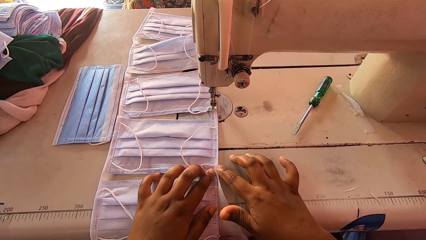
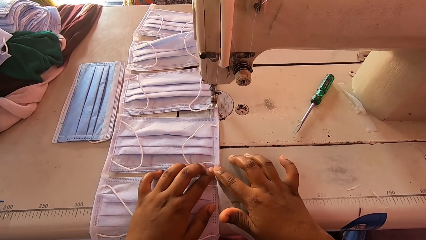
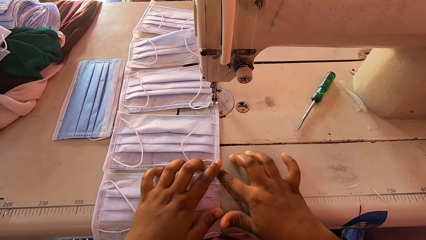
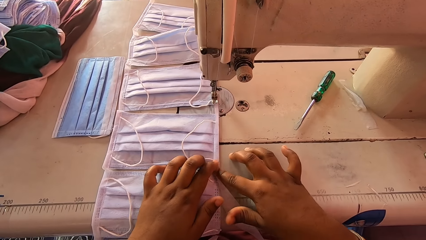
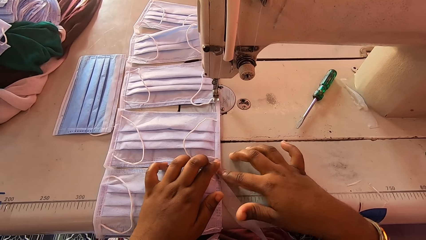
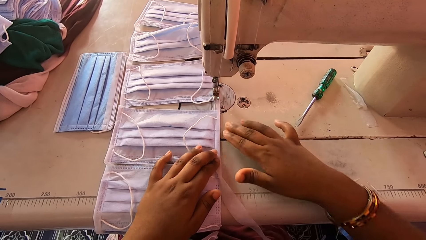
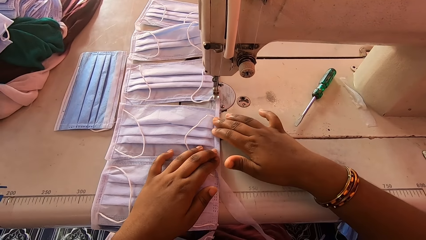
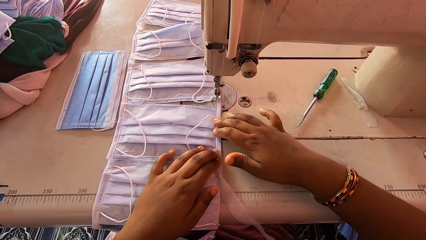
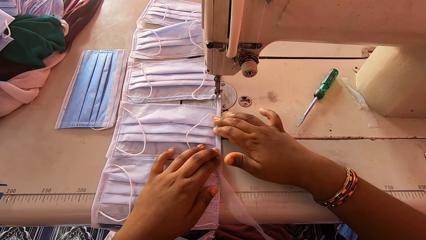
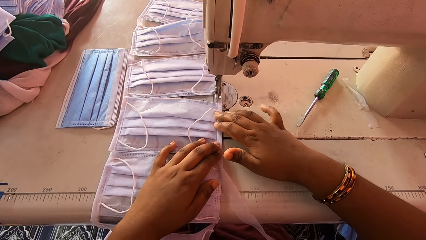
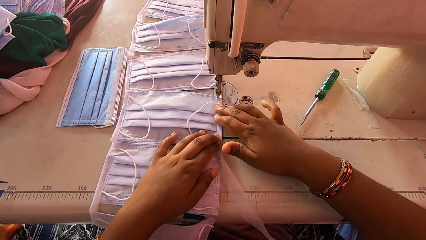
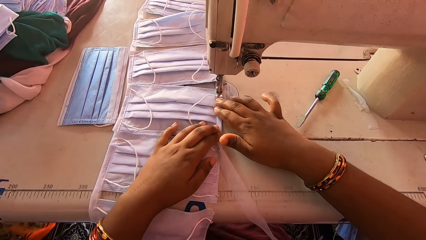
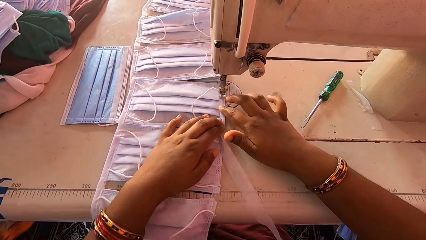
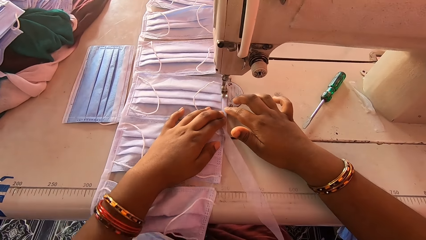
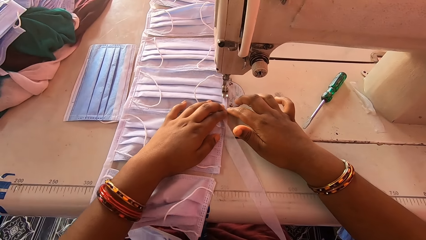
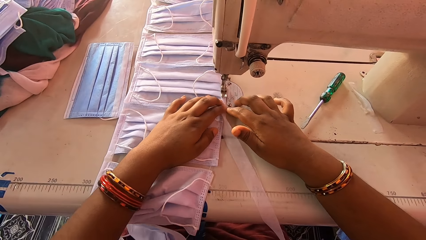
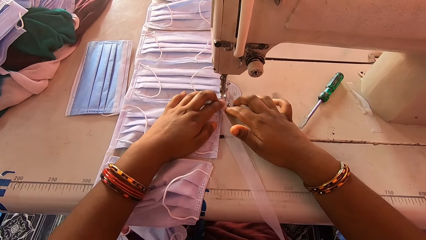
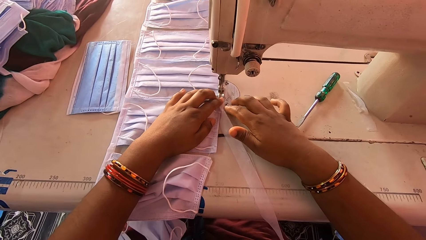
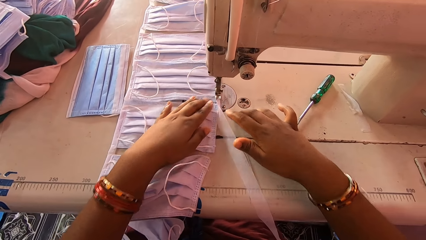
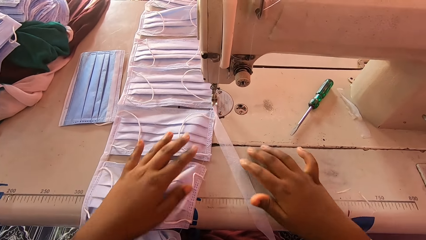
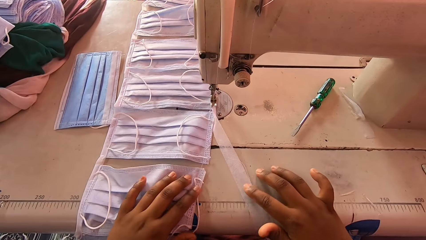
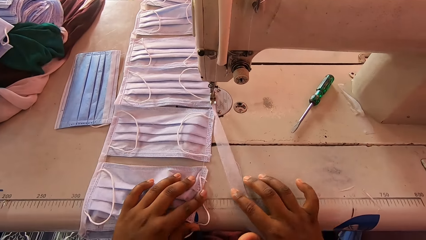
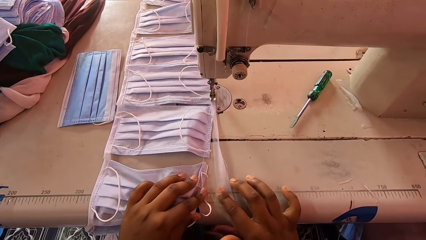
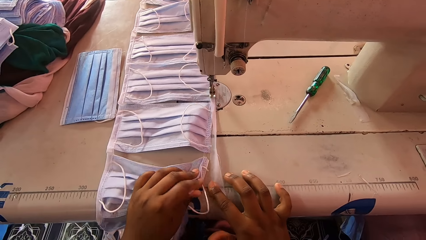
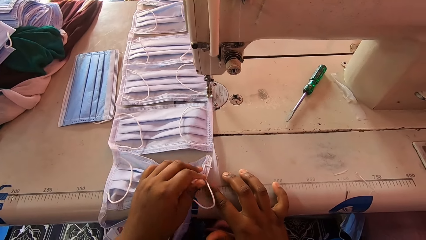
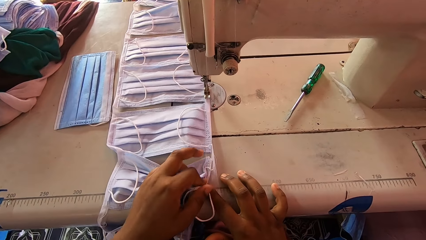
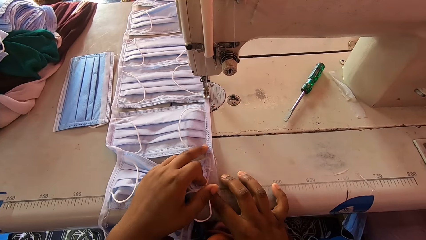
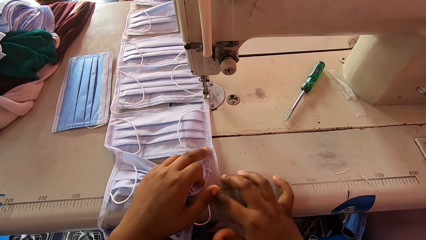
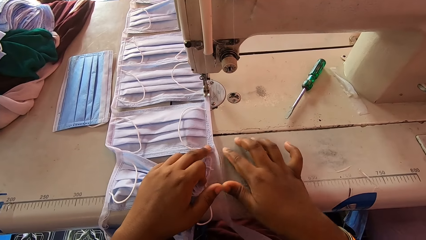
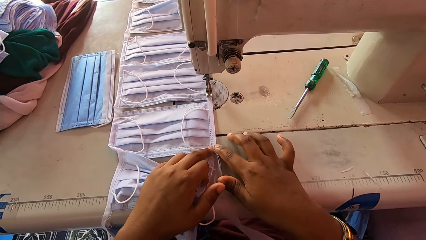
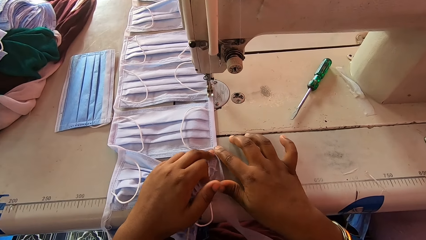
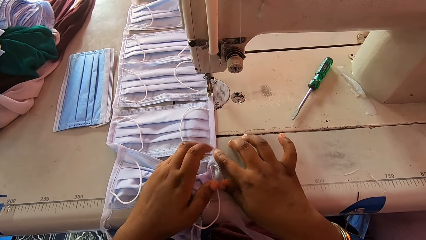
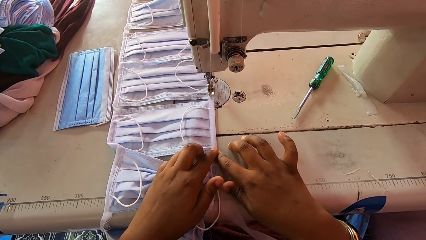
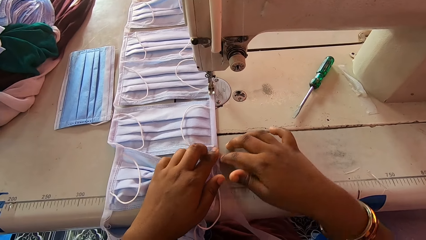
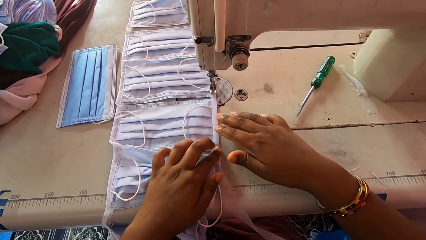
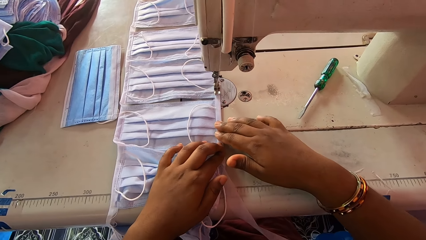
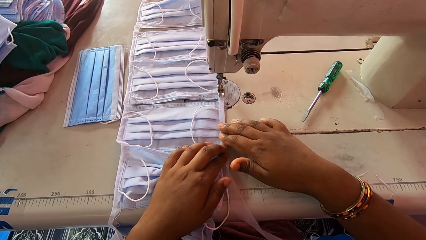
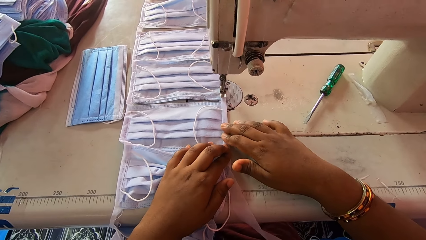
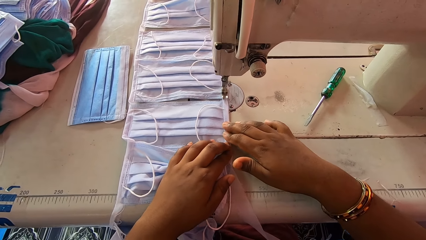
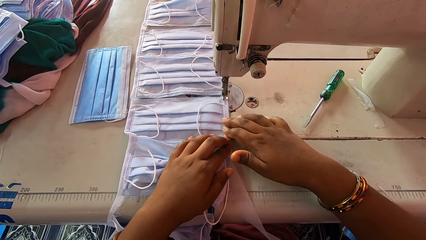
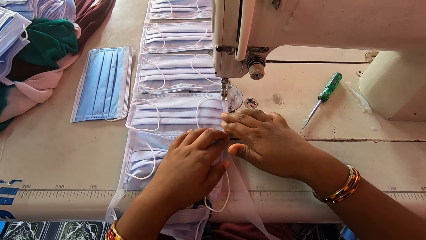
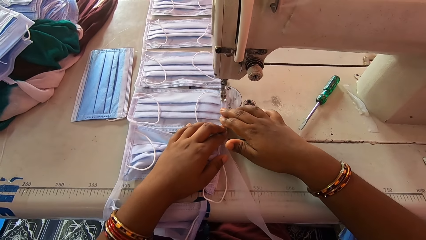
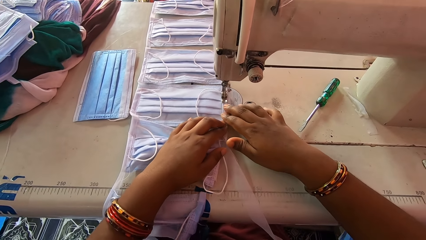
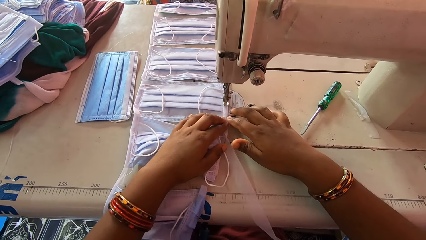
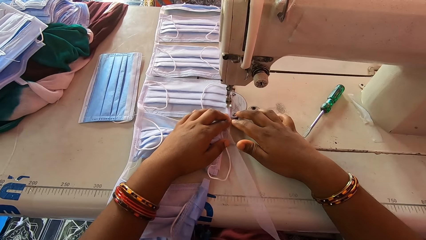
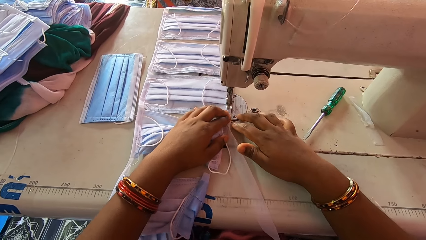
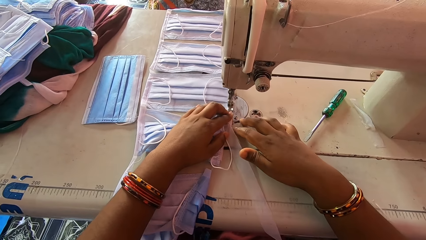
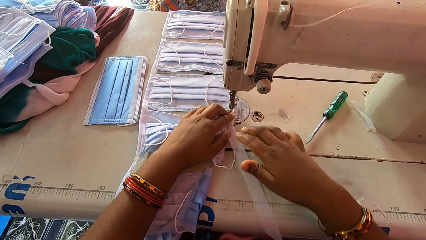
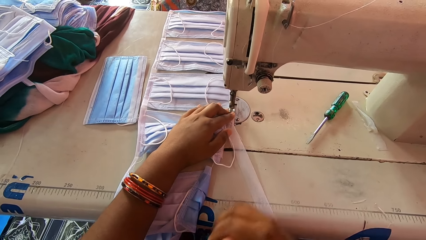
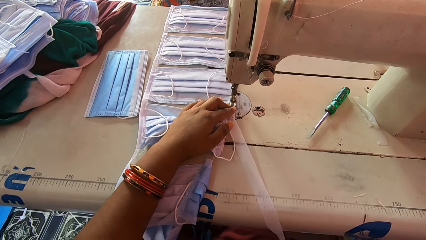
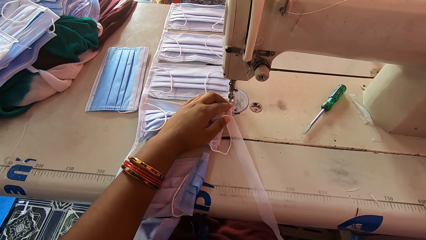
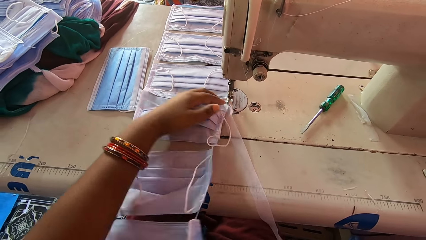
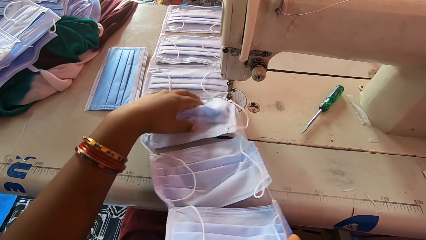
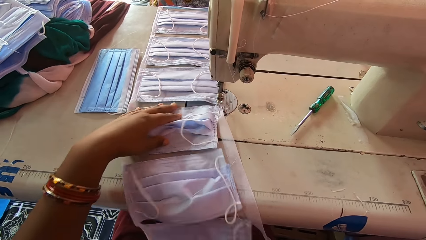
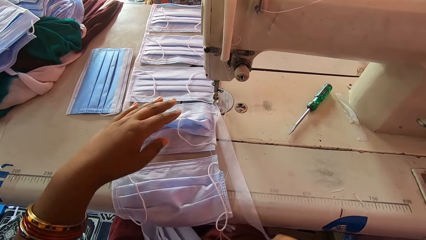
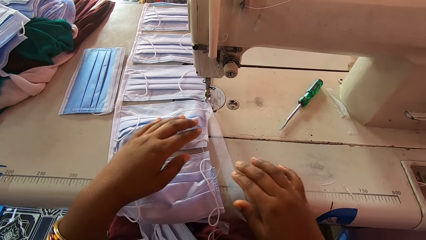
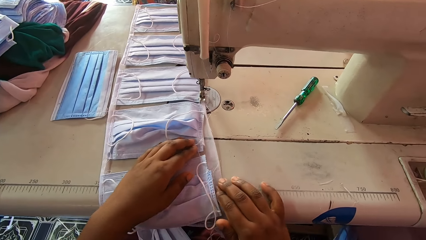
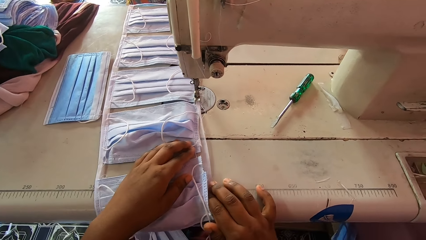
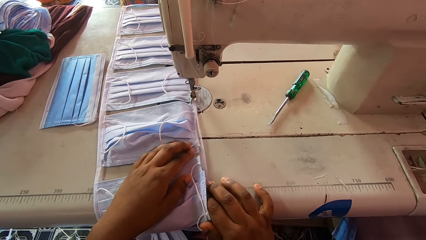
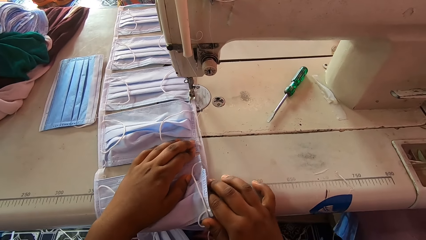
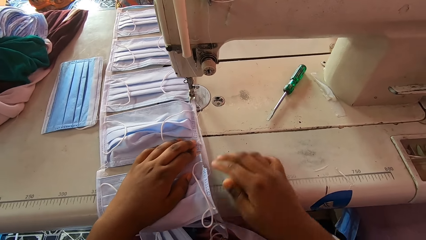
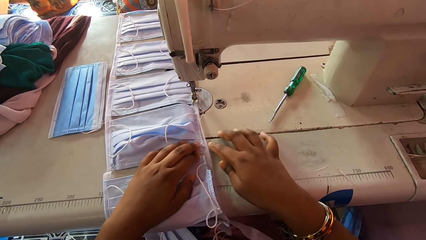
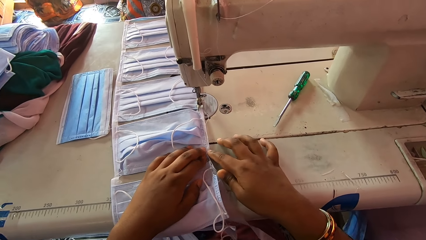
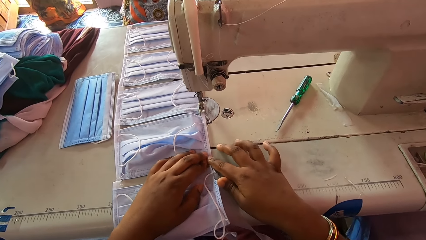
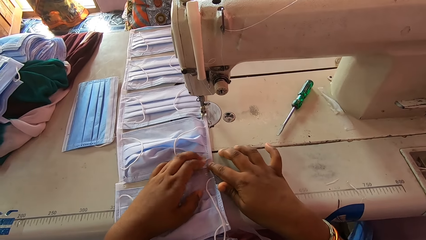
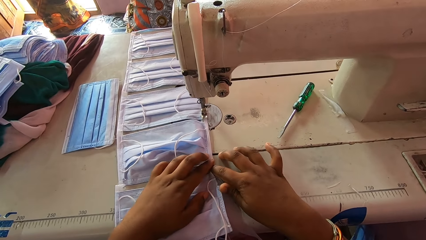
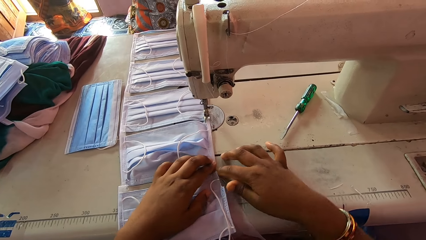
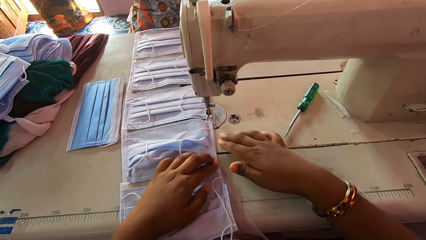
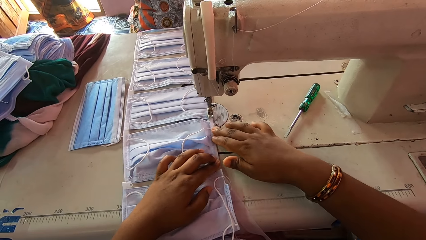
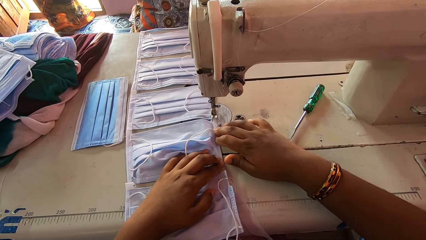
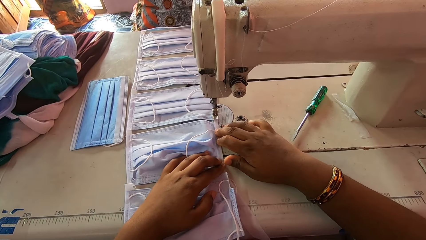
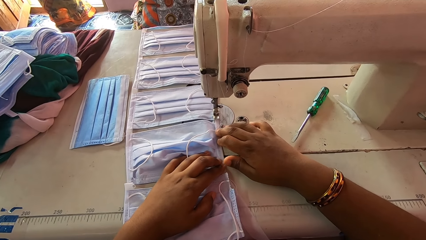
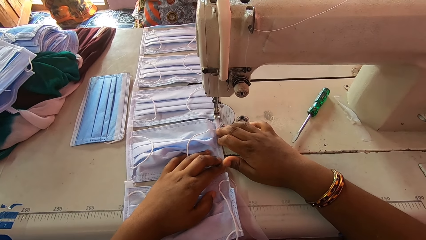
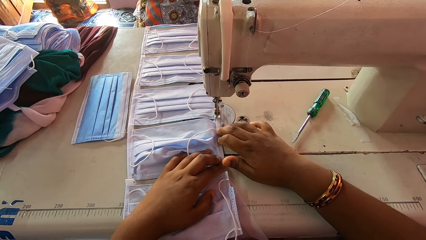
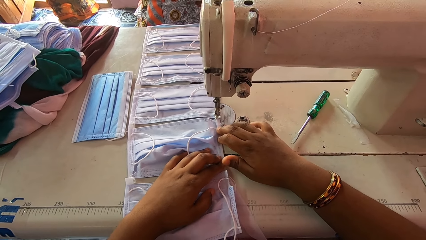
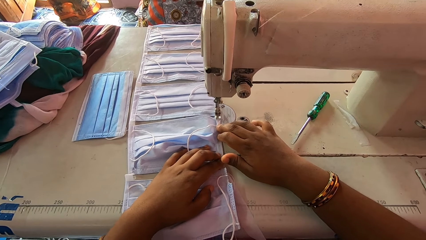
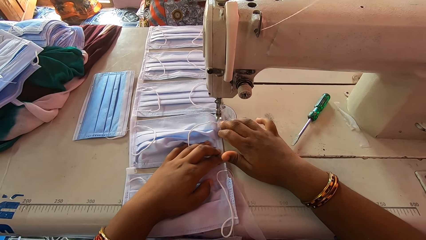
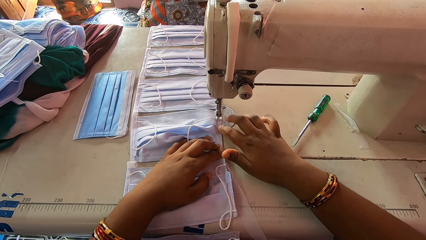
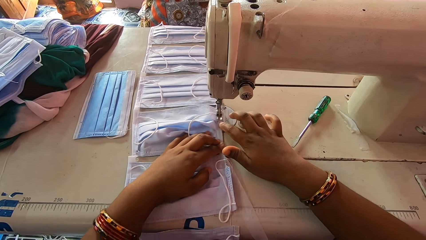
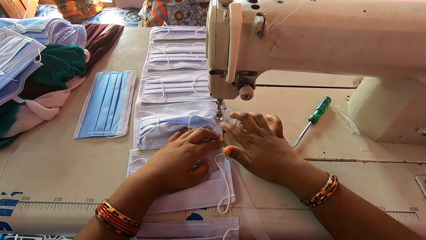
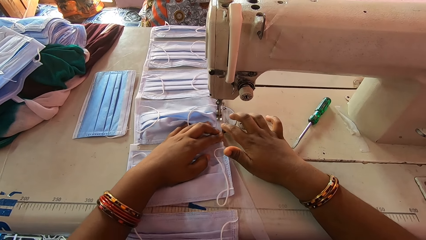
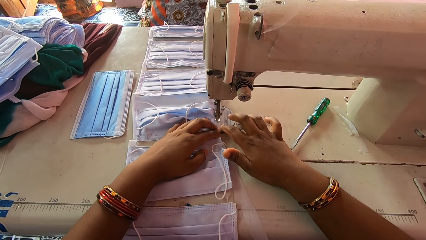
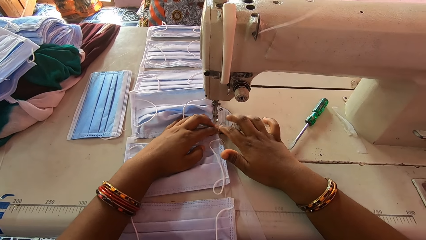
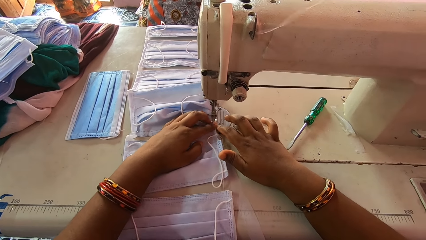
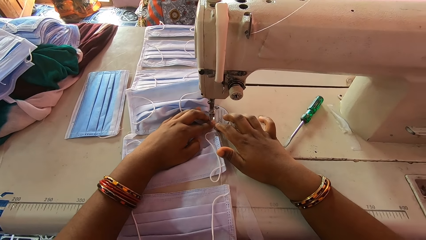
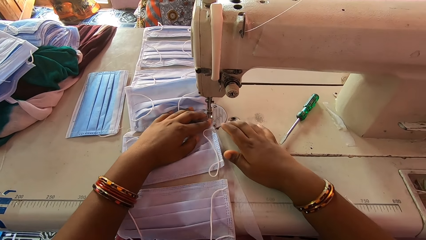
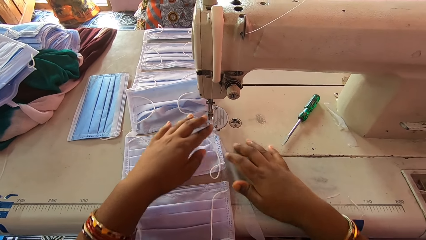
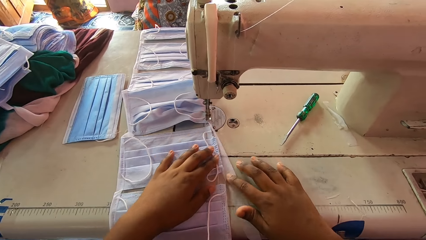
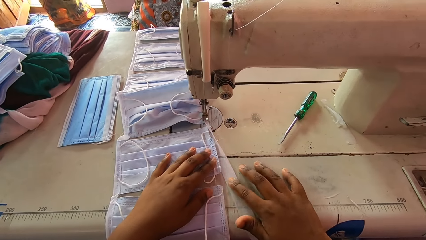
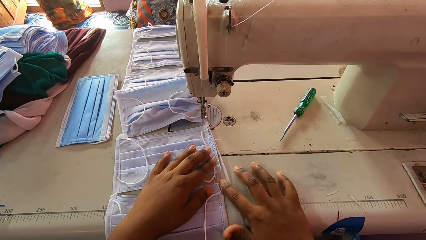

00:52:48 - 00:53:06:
The camera wearer folds the piece of cloth. They sew the masks with a sewing machine. They align the masks with the hem material. They move the masks. They fold the piece of cloth. They sew the masks with a sewing machine. They move the masks. They align the masks with the hem material. They fold the piece of cloth. They sew the masks with a sewing machine.
